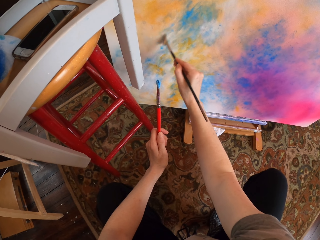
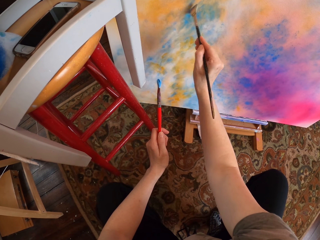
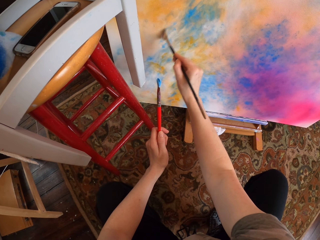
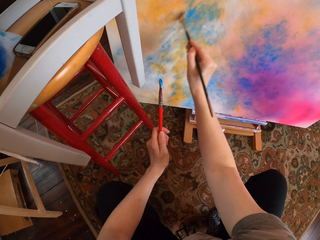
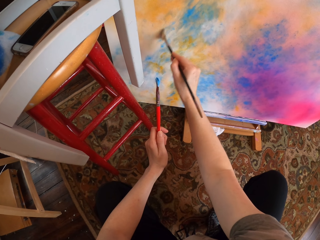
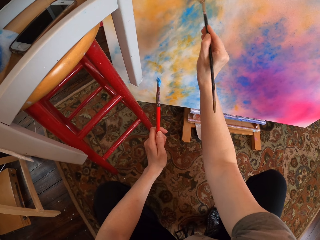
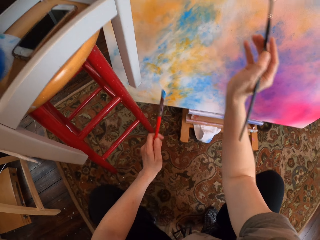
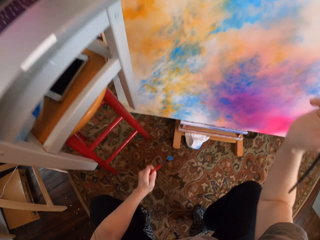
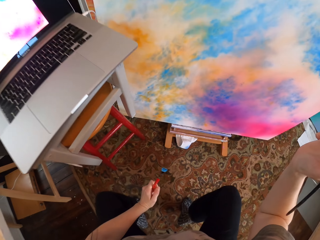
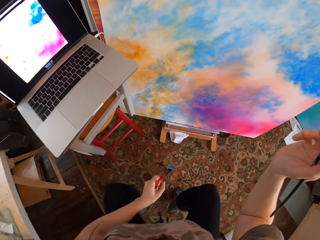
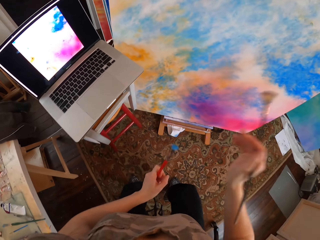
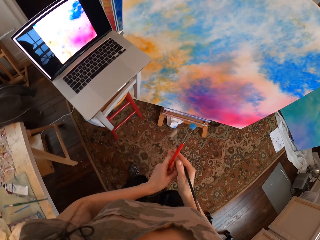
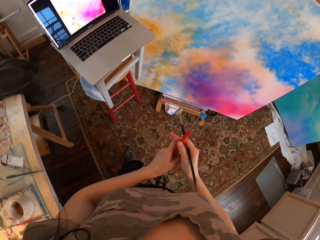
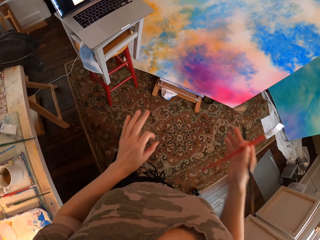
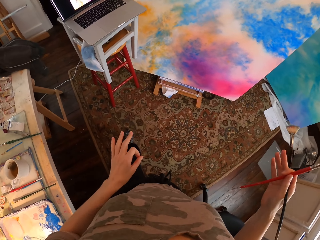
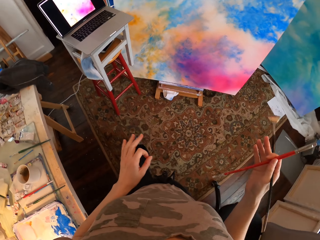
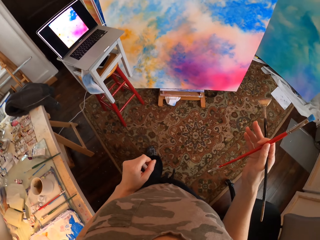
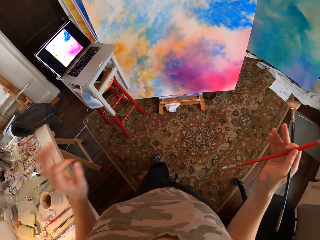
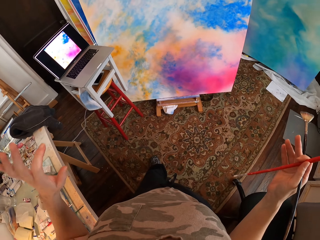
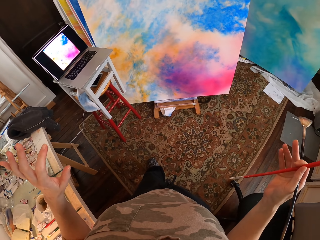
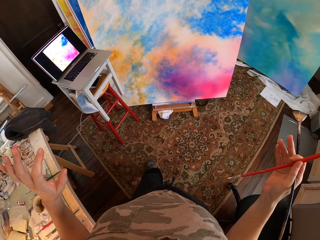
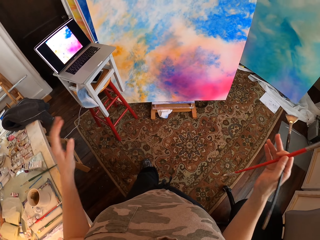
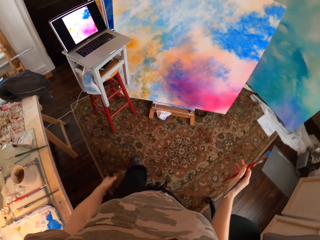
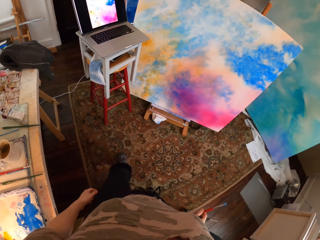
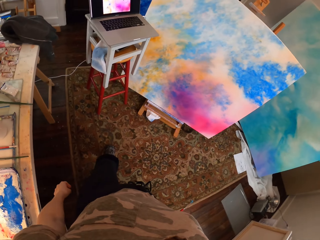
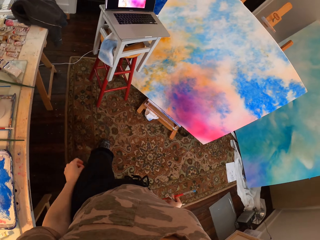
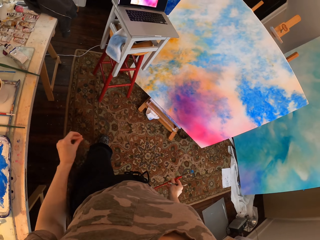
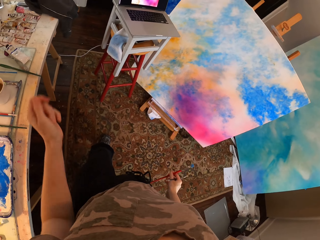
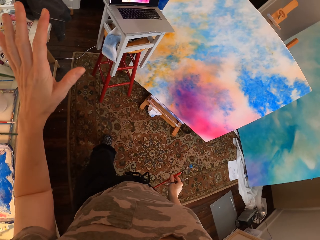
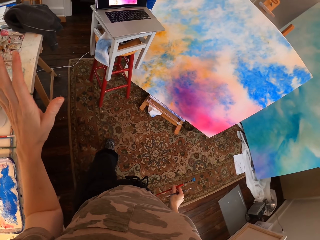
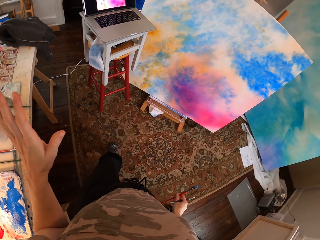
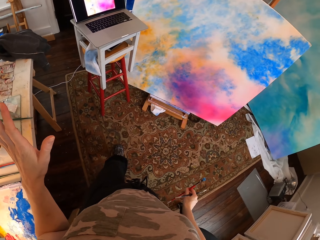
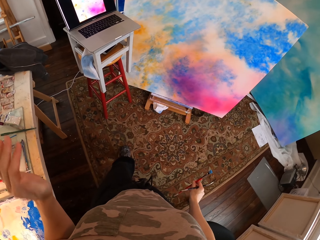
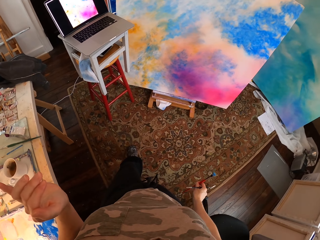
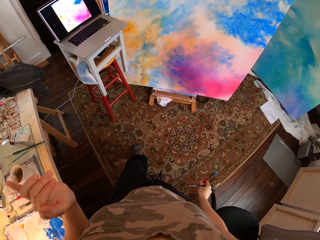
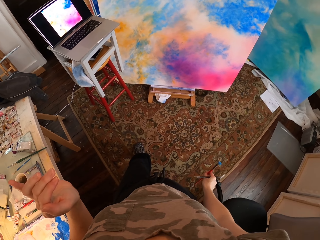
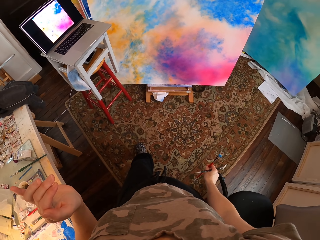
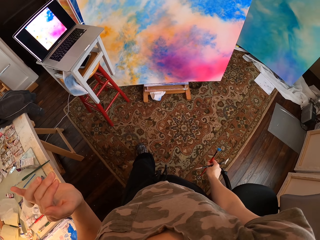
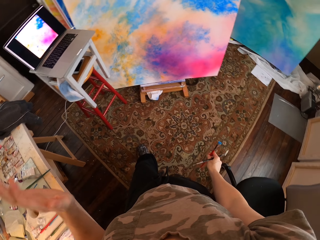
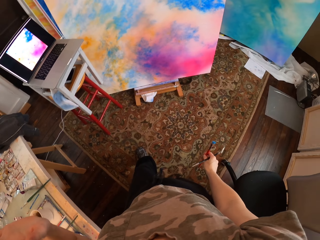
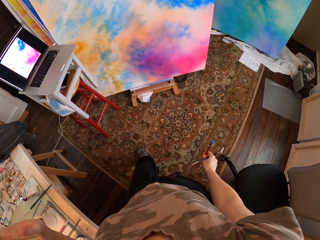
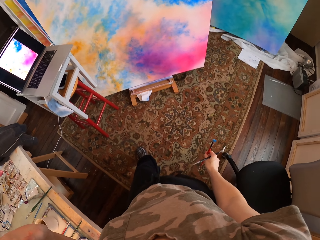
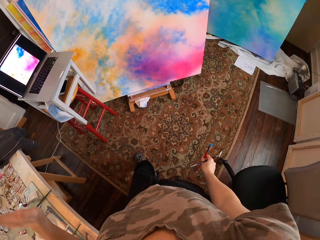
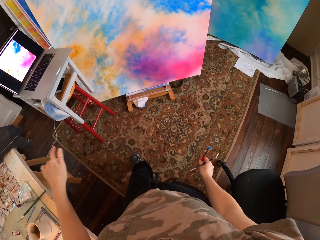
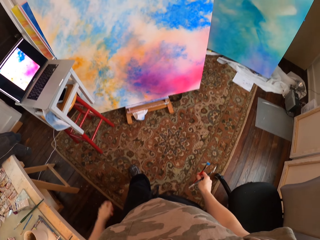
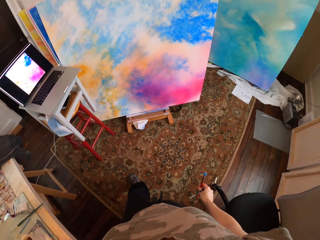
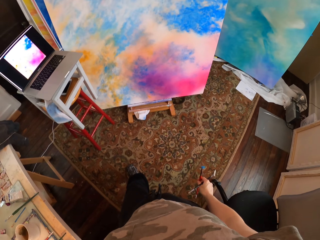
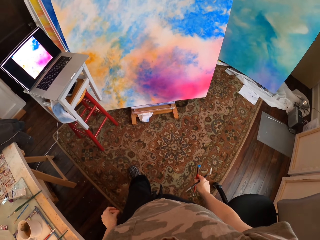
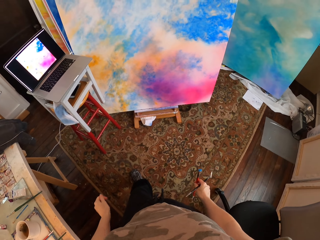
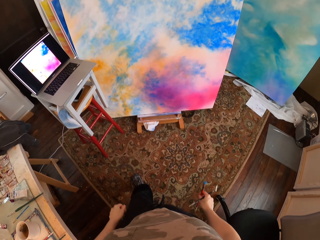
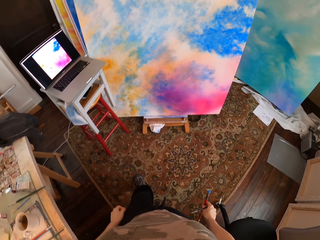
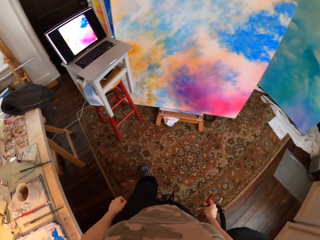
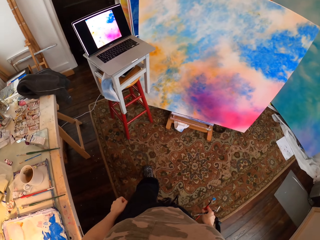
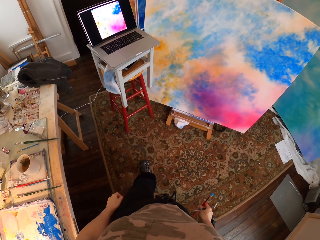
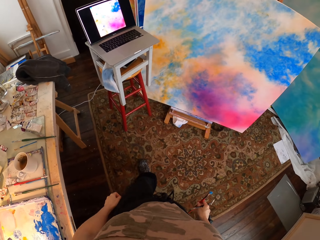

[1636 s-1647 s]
The camera wearer lifts up the paint brush. He looks around. He drops down his hand. He looks at the laptop.

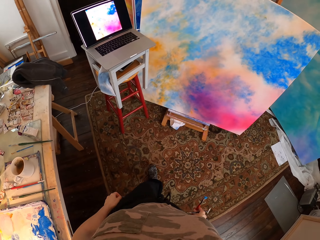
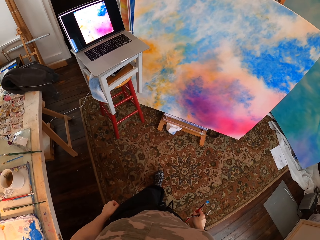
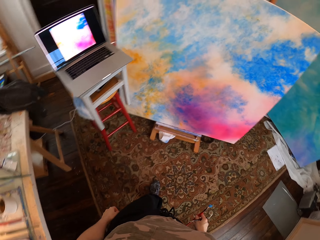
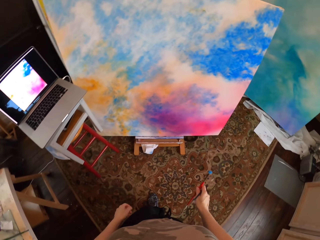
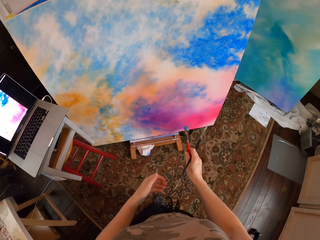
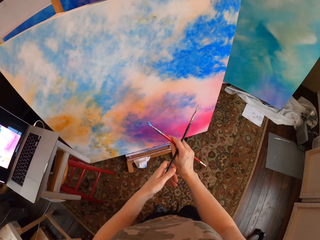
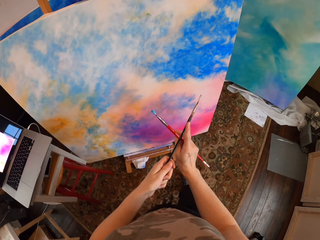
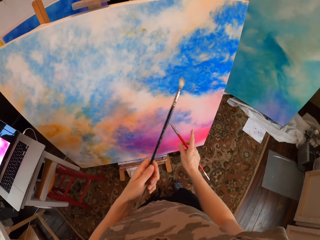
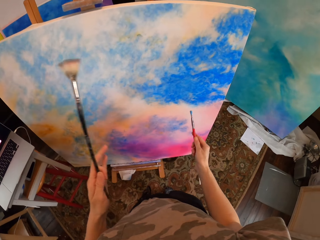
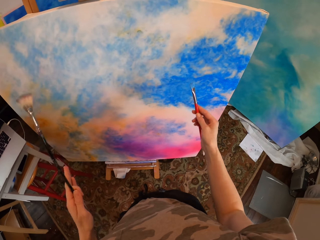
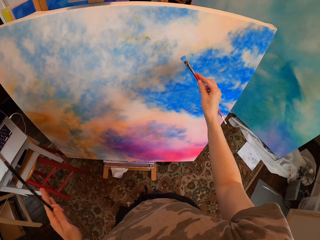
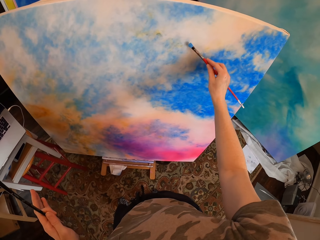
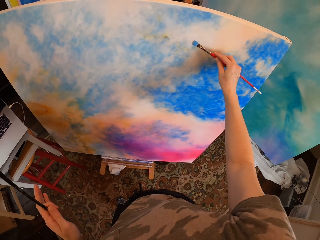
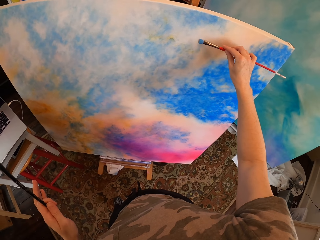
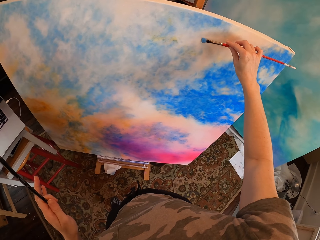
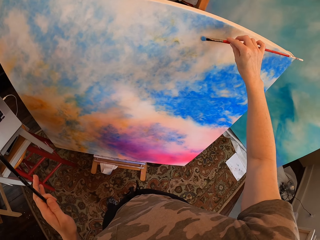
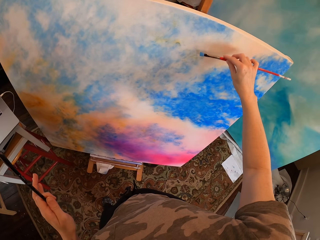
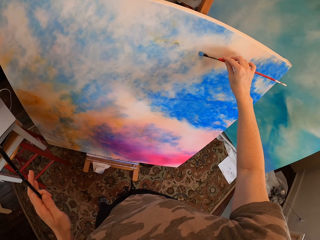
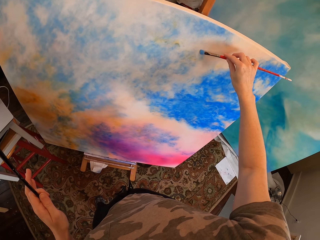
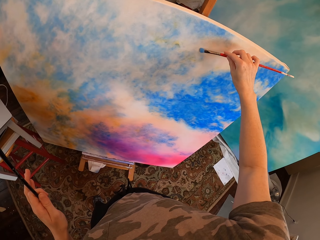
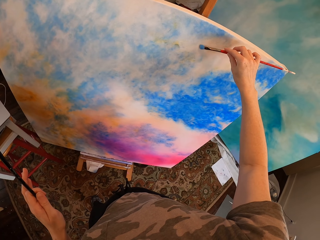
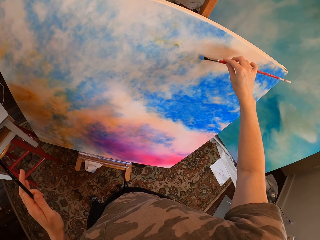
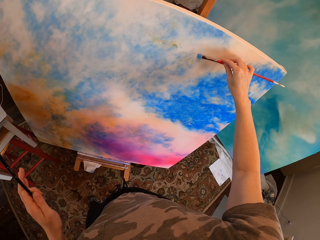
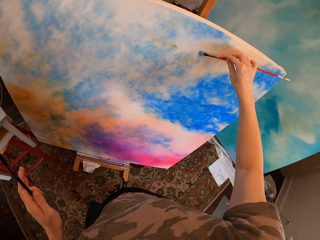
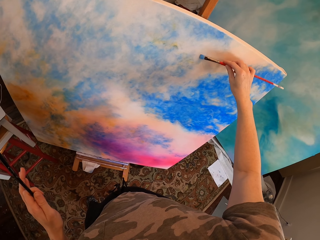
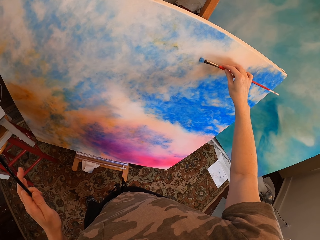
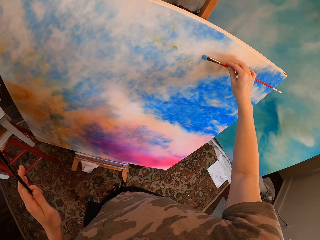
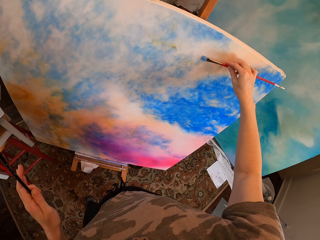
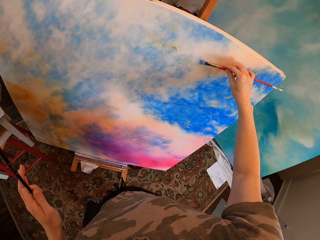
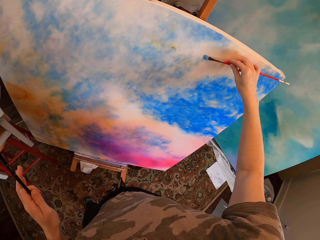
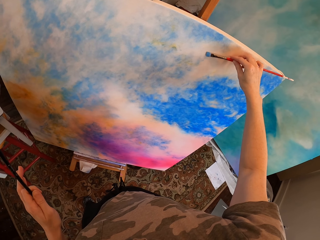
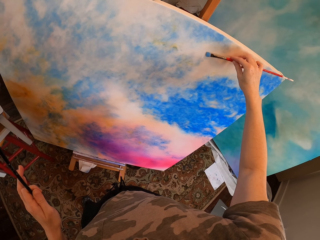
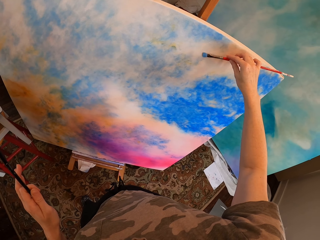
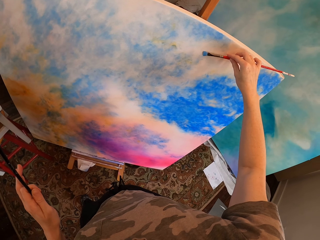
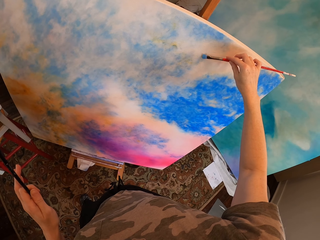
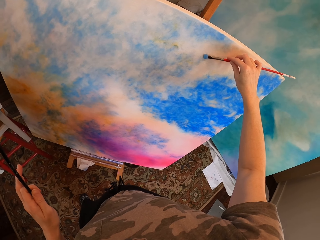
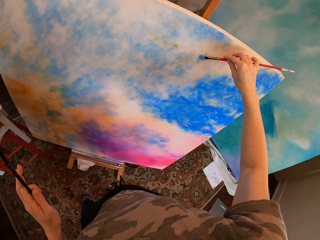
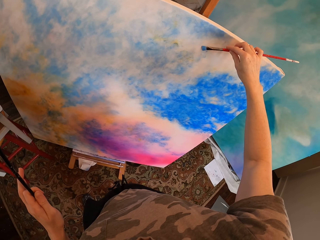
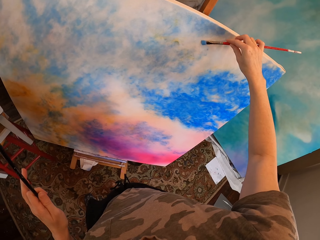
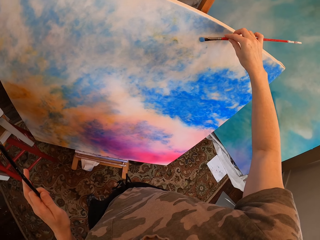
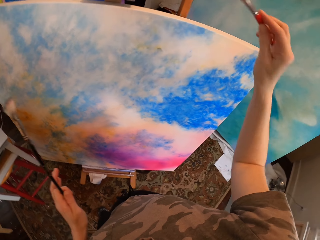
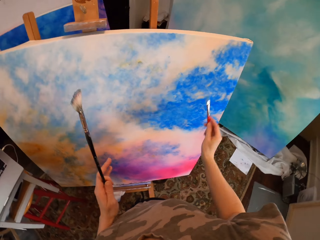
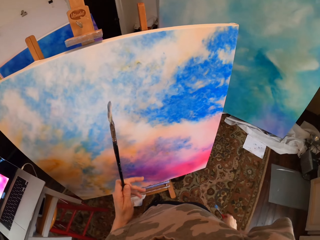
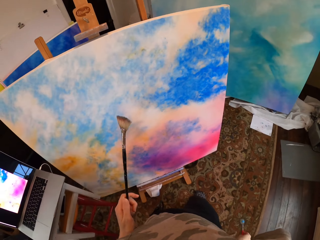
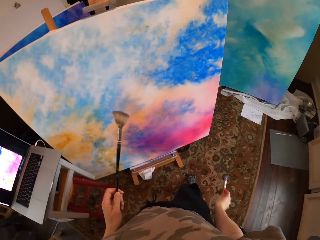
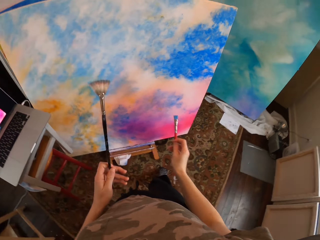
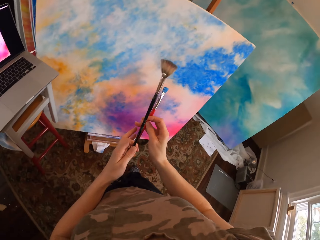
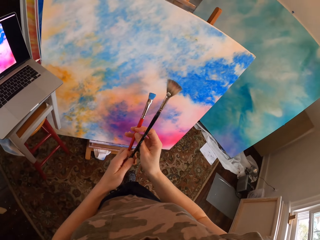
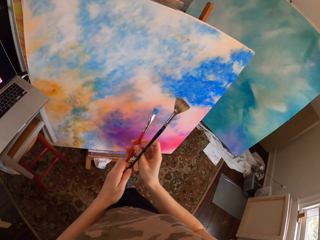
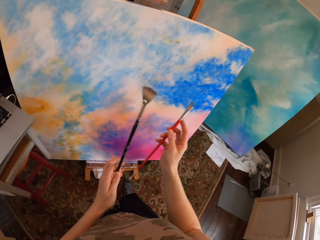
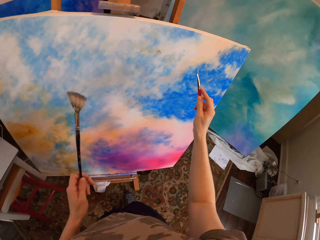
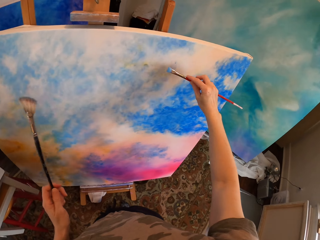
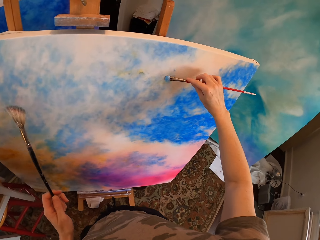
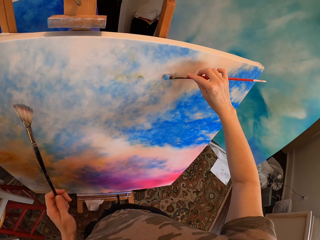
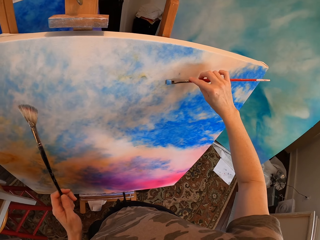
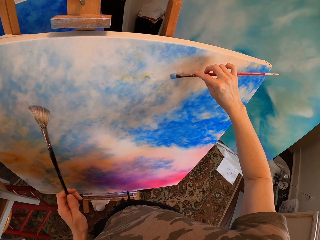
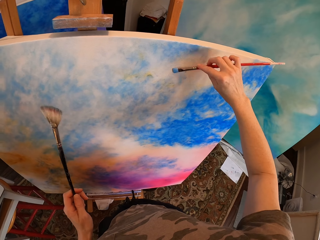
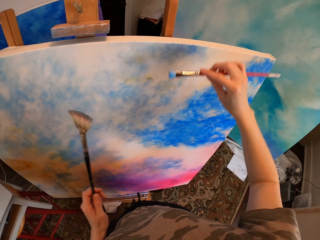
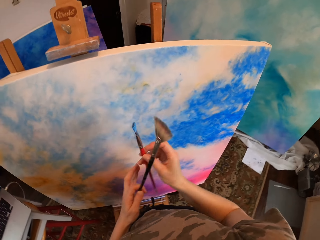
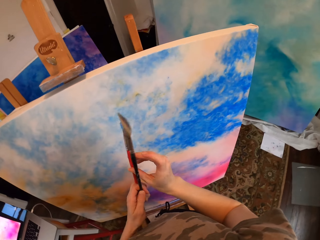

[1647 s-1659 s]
The camera wearer moves close to the paint board. He paints on the paint board. He puts down his hand. He exchanges the paint brush in his hand. He paints on the paint board.
